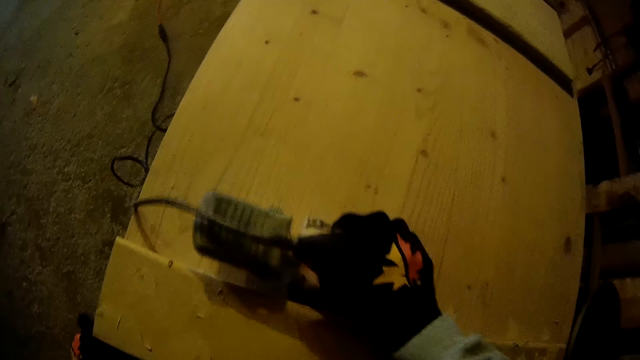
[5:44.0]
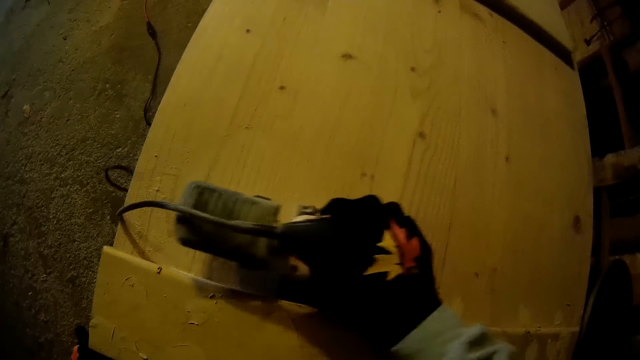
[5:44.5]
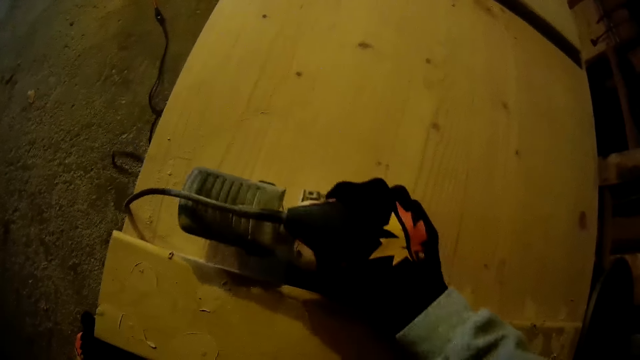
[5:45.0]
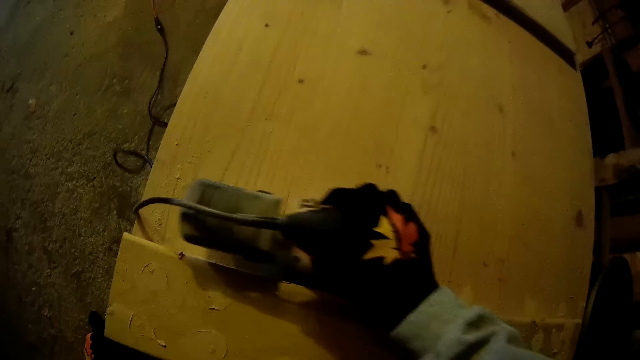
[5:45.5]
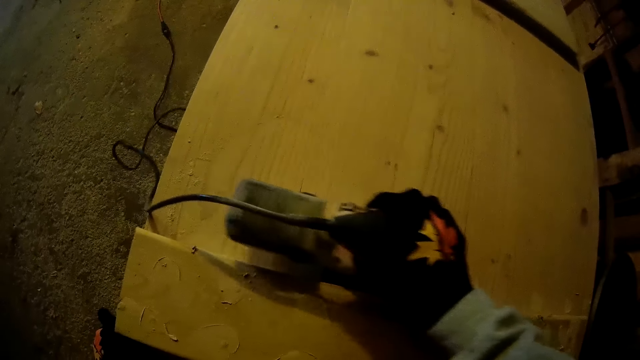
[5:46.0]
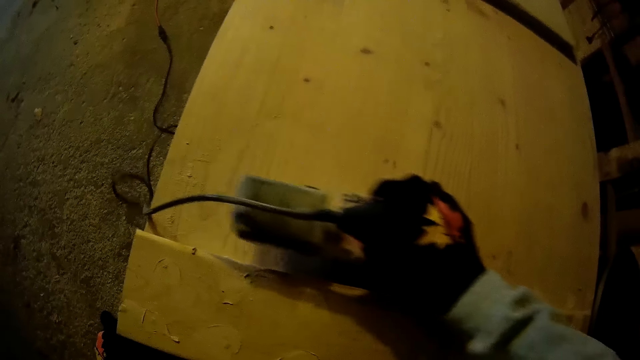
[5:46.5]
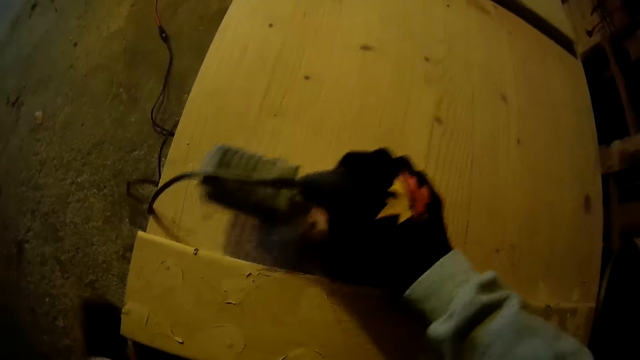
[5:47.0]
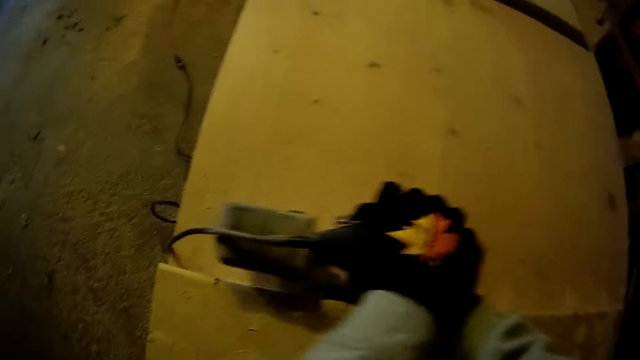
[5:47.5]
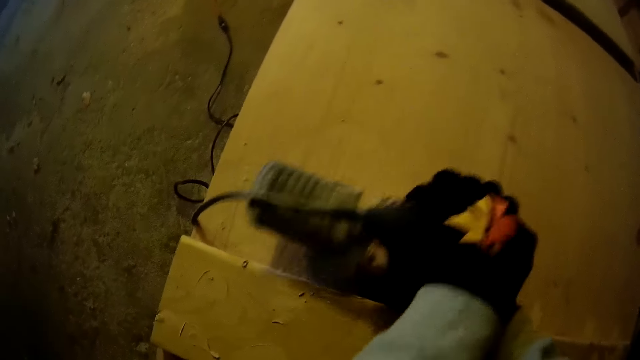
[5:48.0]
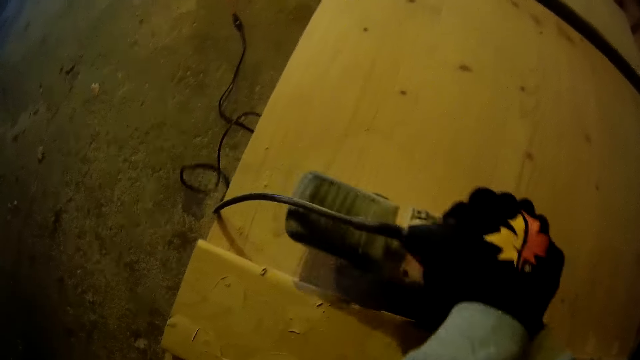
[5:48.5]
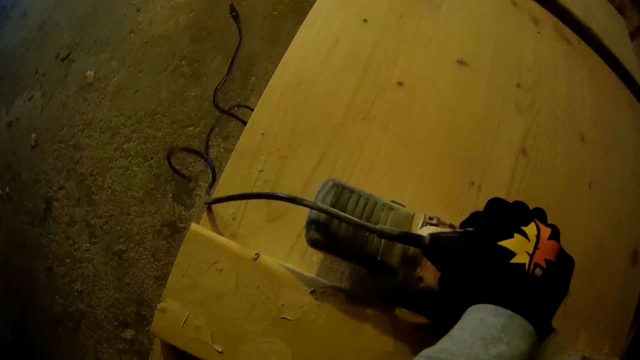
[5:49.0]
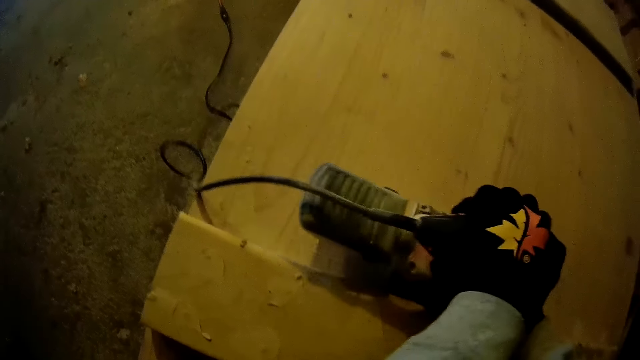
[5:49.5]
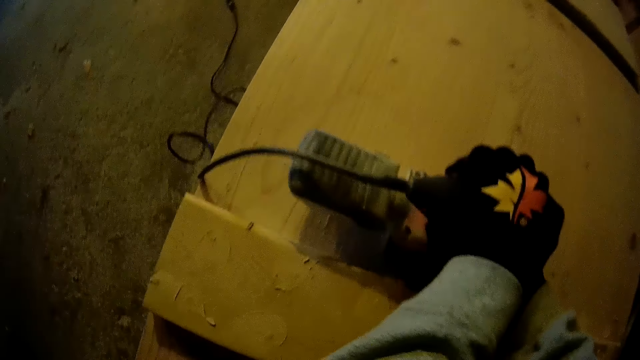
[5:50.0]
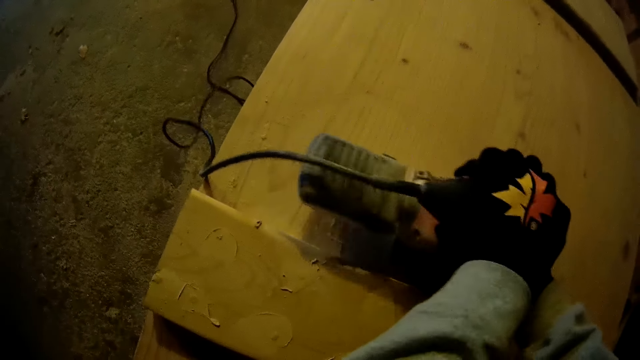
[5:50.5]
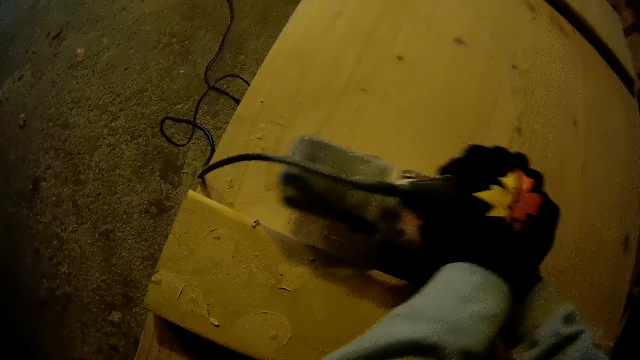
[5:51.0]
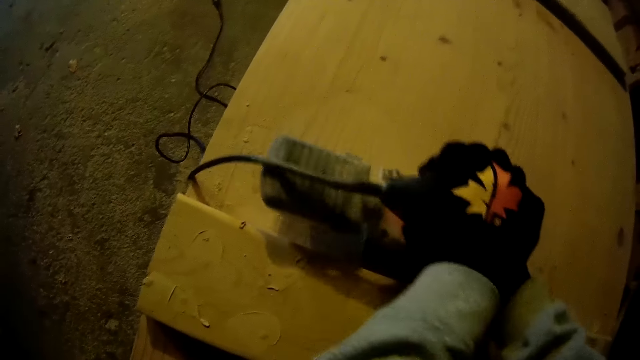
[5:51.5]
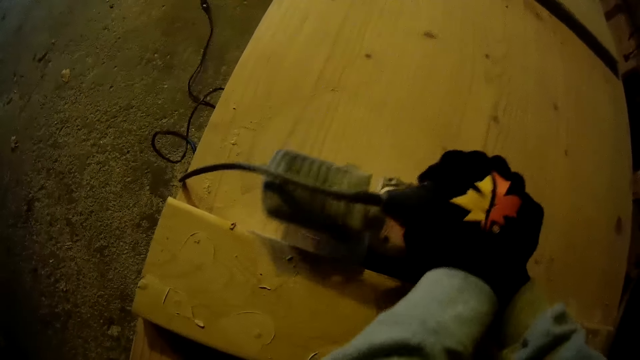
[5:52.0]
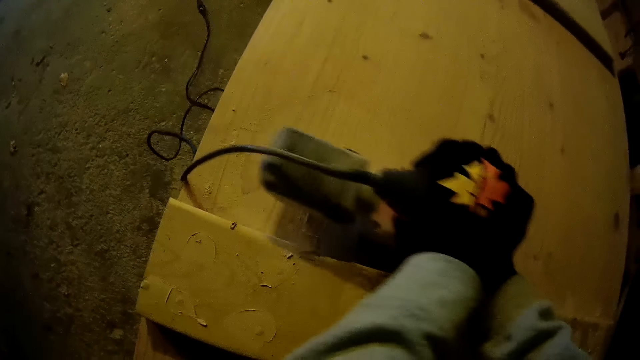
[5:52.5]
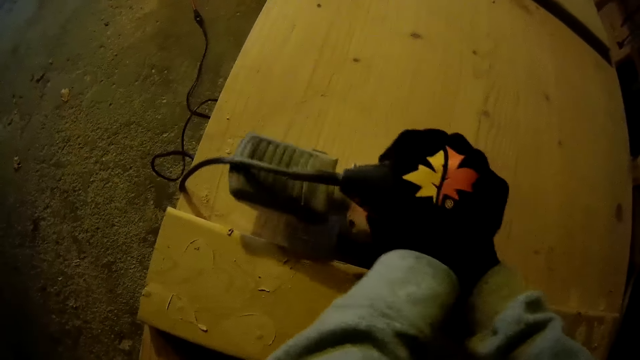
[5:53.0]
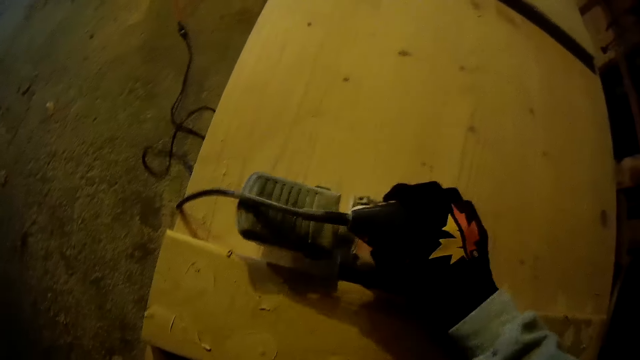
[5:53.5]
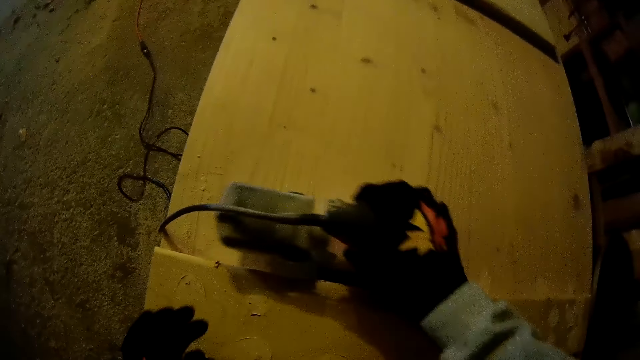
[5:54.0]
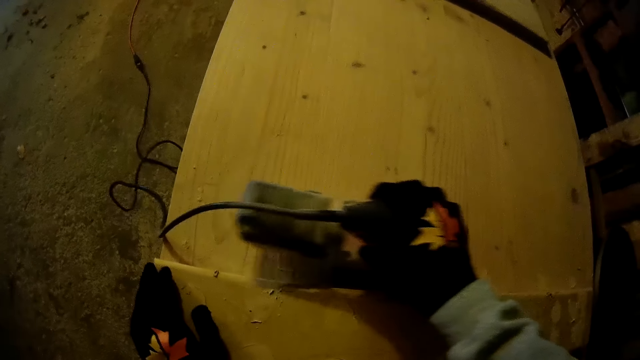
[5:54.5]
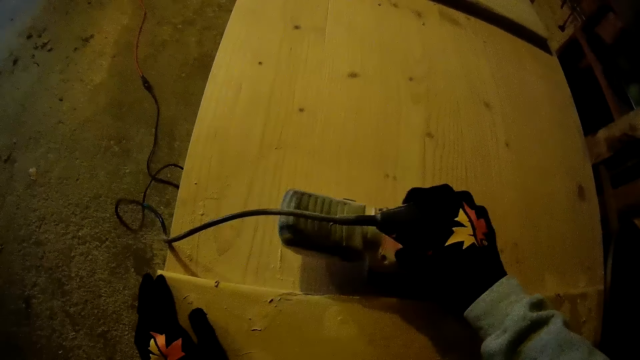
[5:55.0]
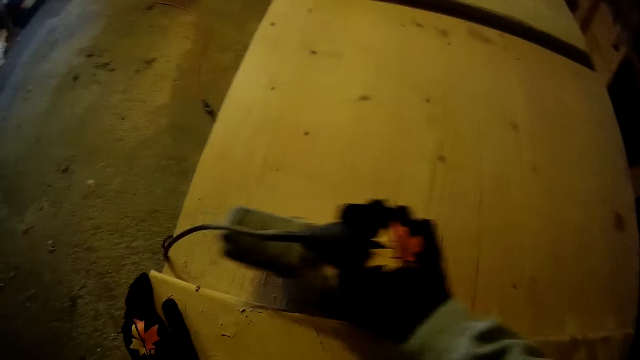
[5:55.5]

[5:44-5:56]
The camera wearer holds the sander with both hands. He takes his left hand off the sander.

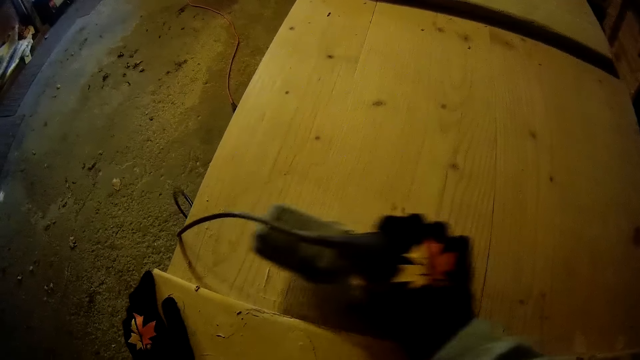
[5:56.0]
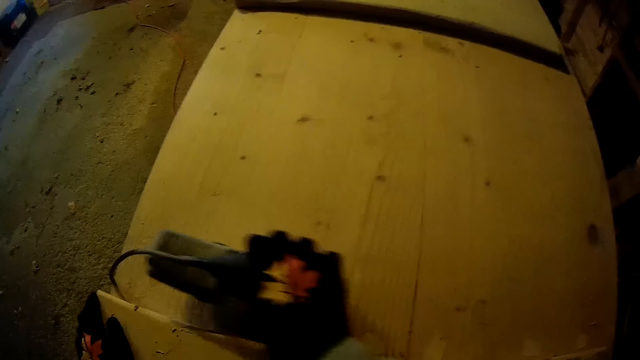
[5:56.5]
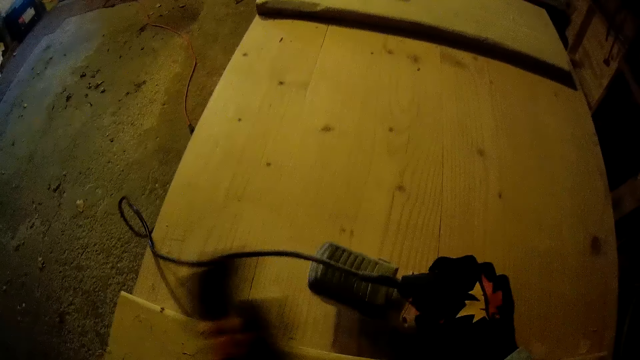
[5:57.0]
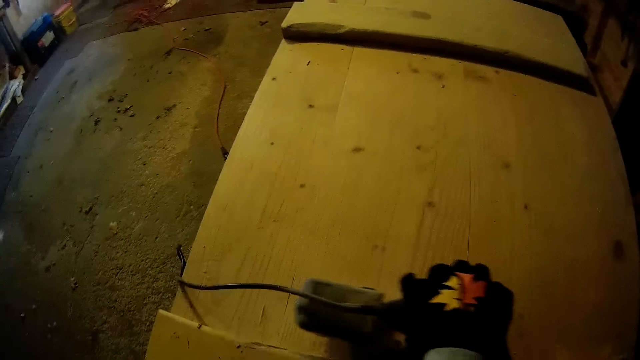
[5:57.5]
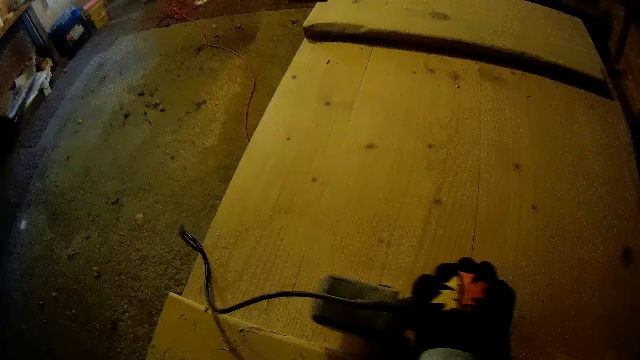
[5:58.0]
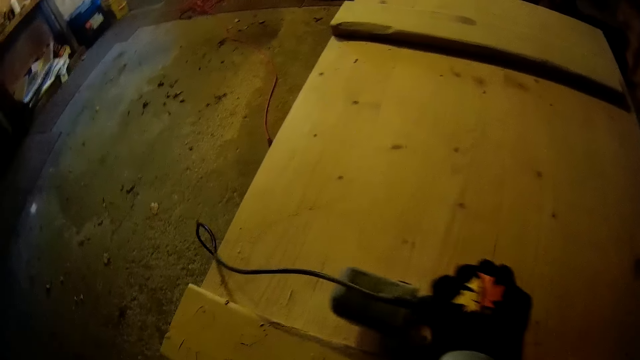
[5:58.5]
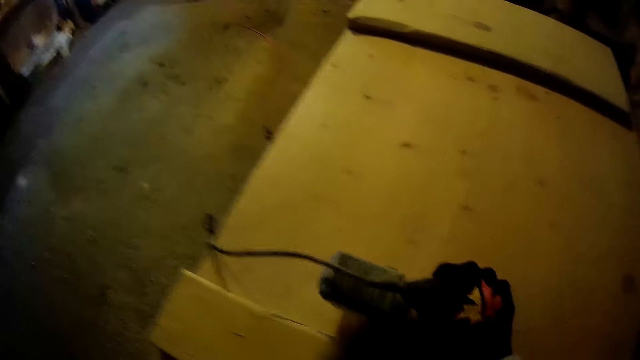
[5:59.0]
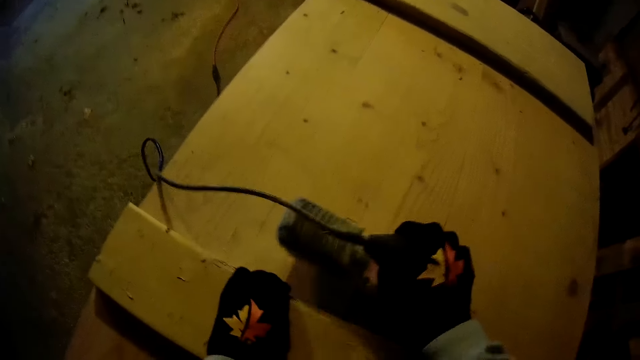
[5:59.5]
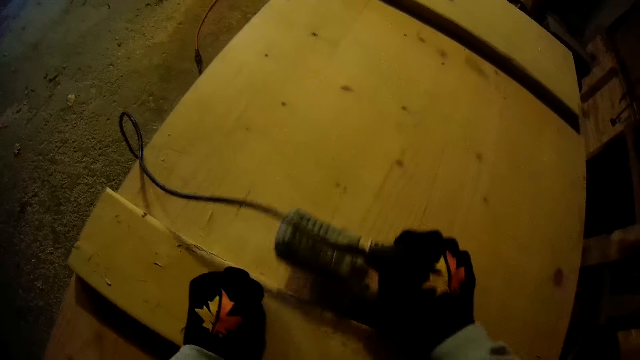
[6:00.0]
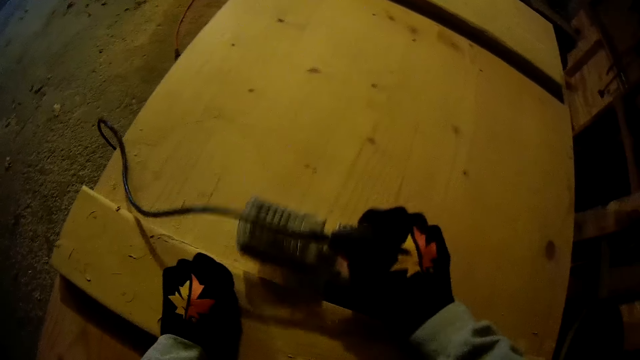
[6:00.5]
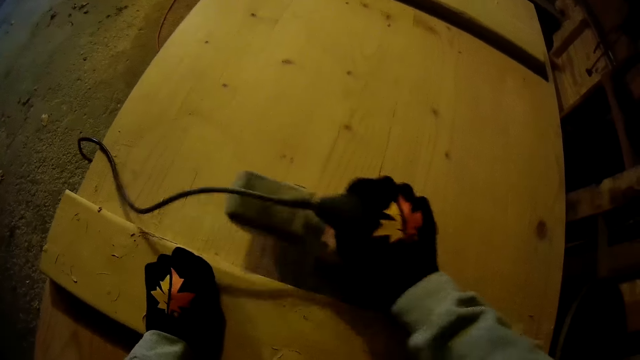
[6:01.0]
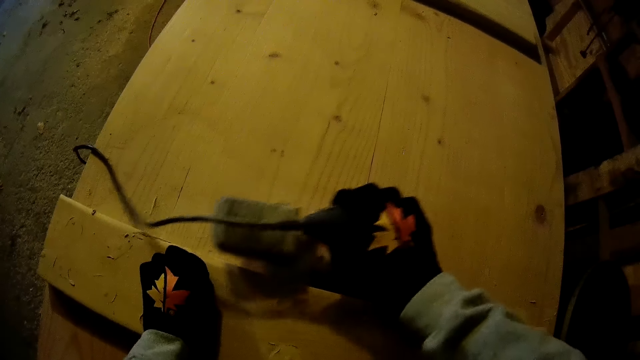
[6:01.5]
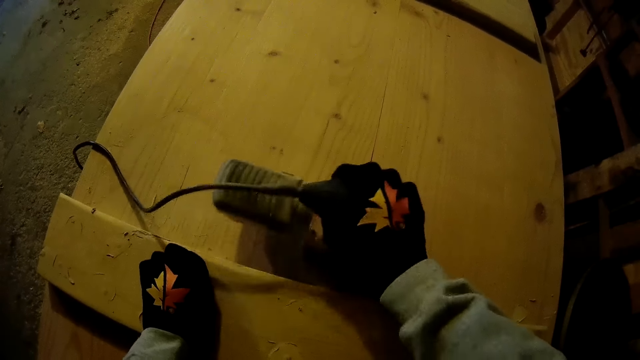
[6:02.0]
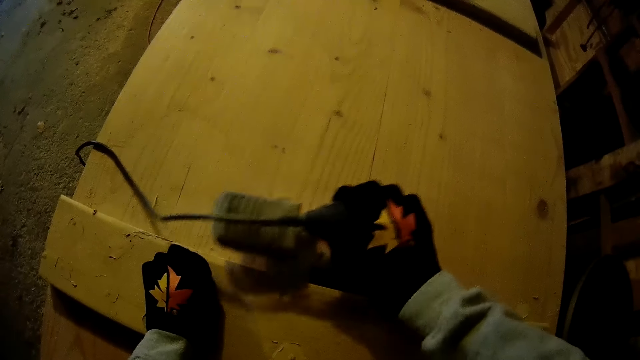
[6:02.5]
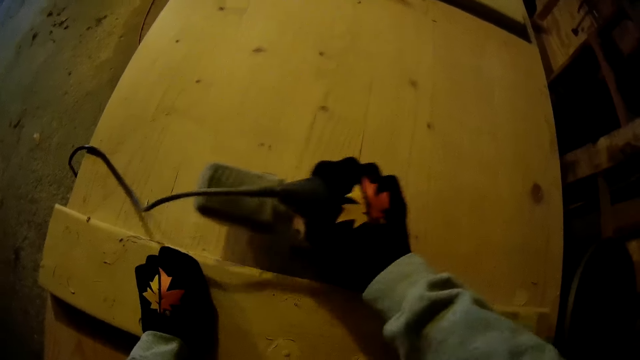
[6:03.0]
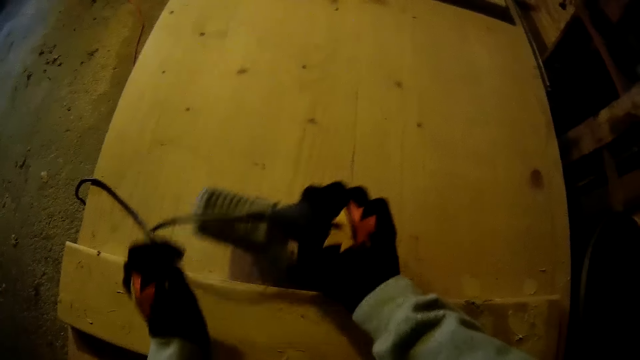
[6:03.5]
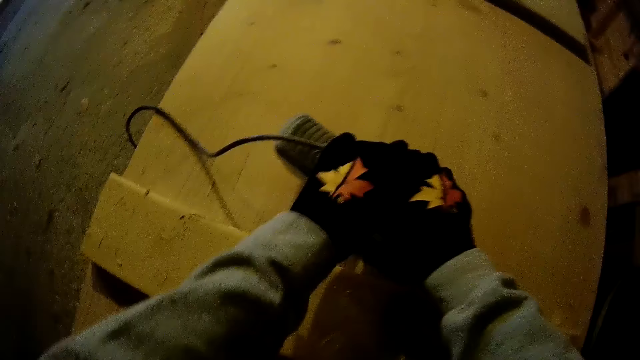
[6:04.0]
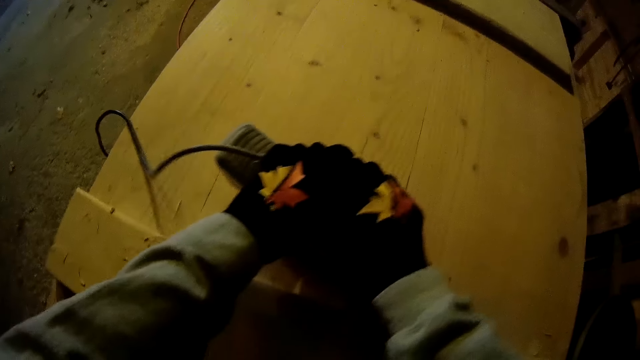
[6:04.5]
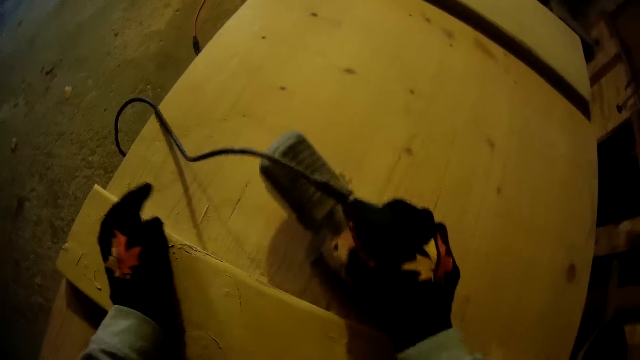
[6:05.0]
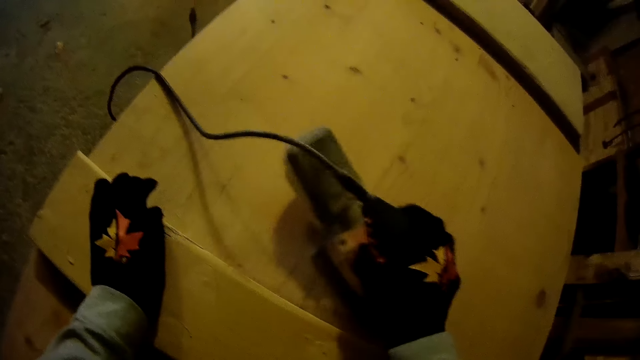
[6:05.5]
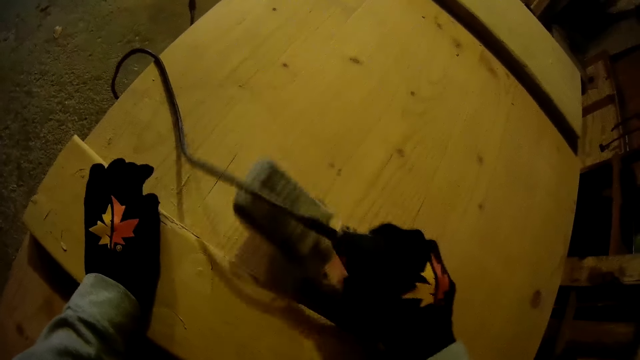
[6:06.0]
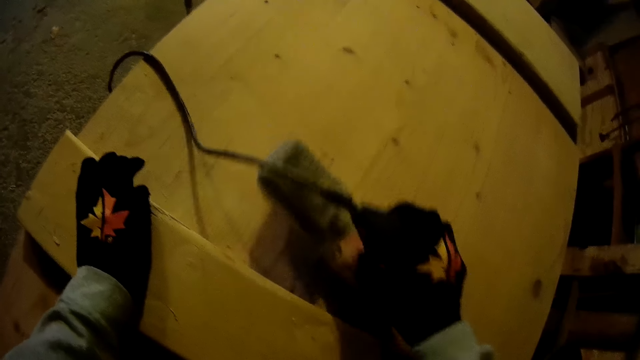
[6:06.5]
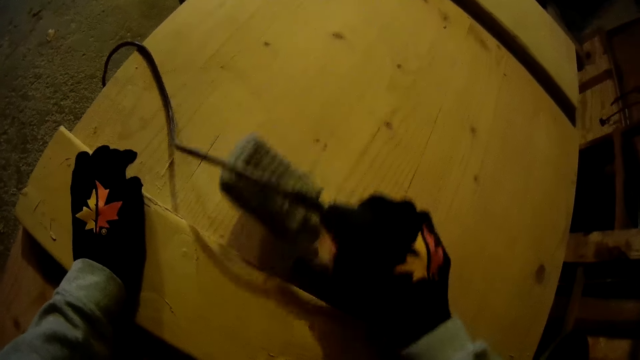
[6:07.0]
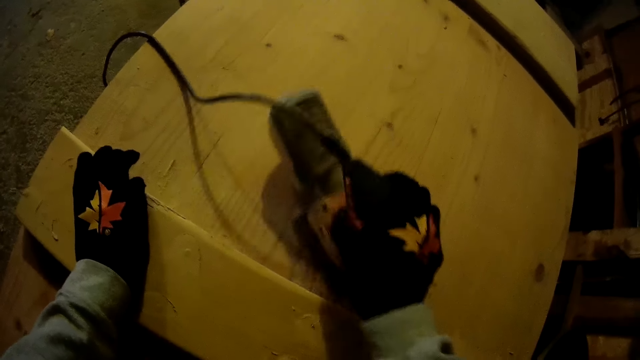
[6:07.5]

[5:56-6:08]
The camera wearer holds the sander with both hands. He places his left hand on the wooden surface. He holds the lumber with his left hand. He grinds the lumber. He holds the lumber with his left hand.
